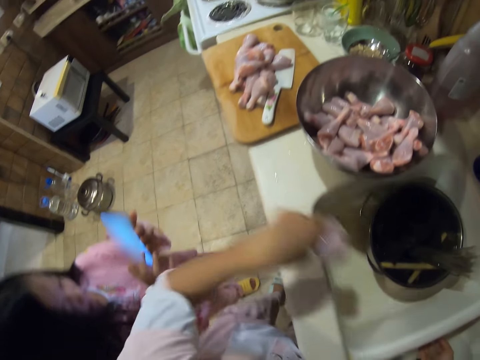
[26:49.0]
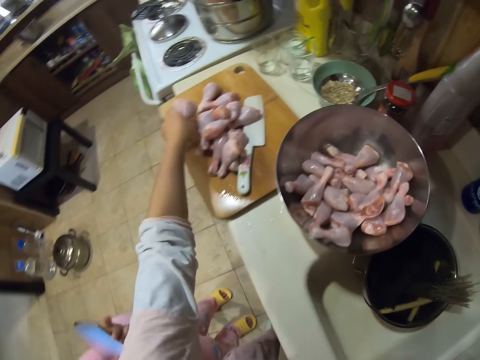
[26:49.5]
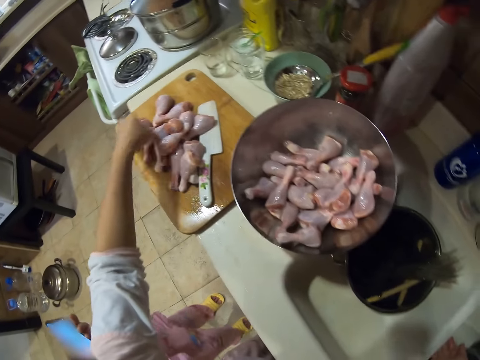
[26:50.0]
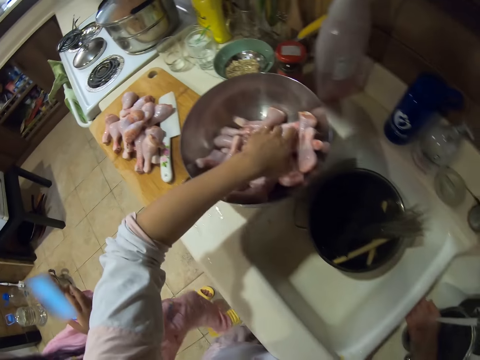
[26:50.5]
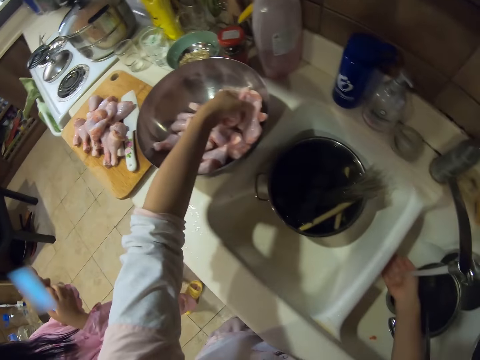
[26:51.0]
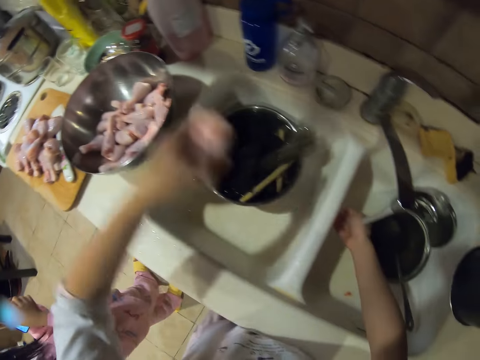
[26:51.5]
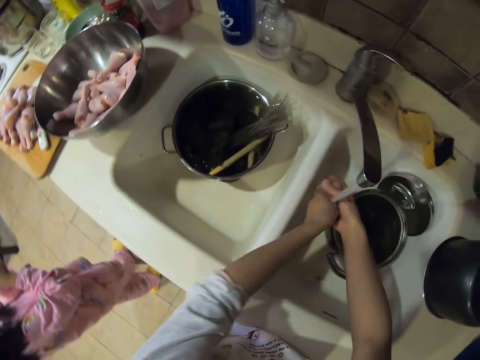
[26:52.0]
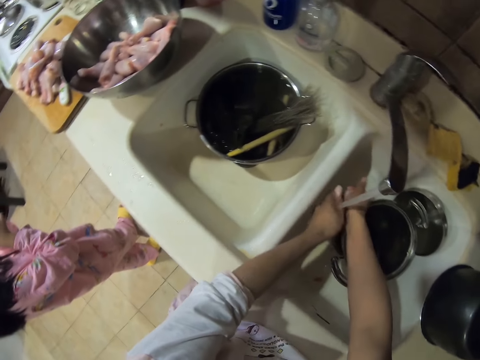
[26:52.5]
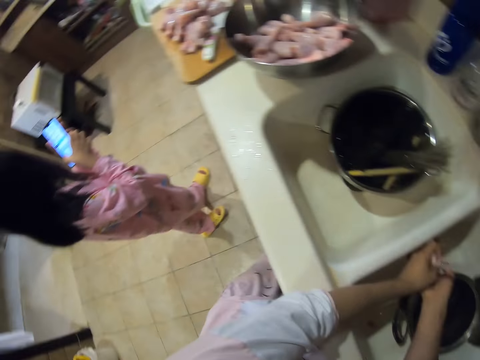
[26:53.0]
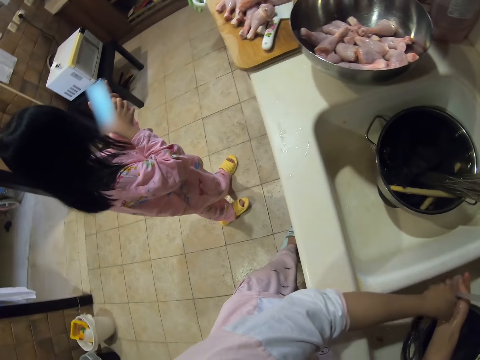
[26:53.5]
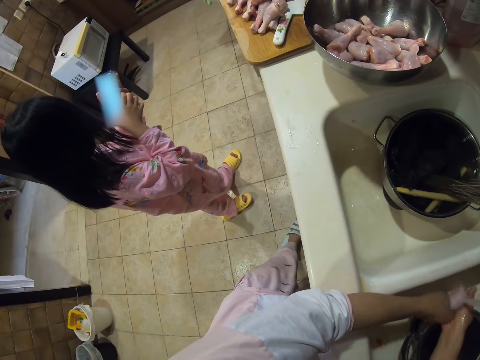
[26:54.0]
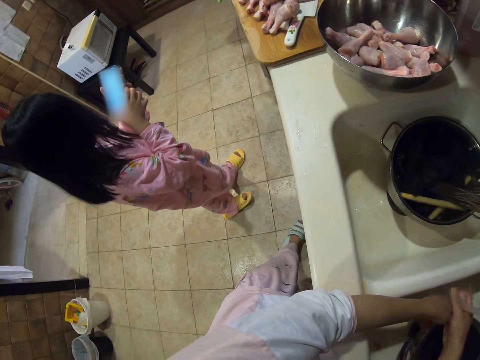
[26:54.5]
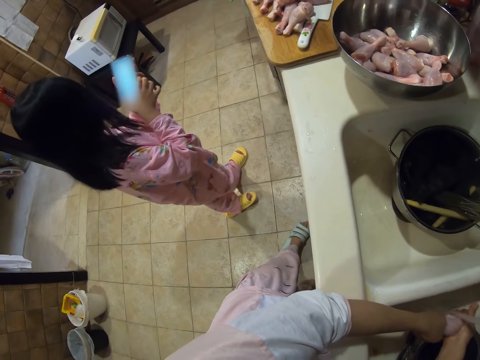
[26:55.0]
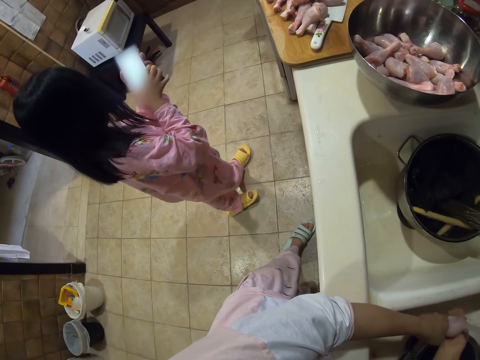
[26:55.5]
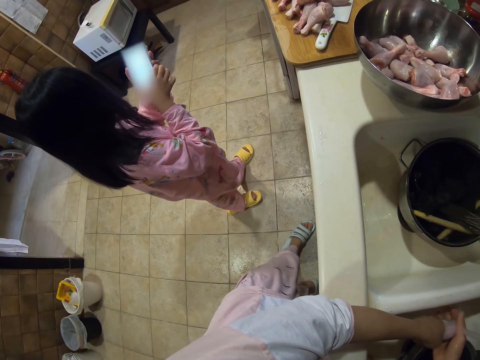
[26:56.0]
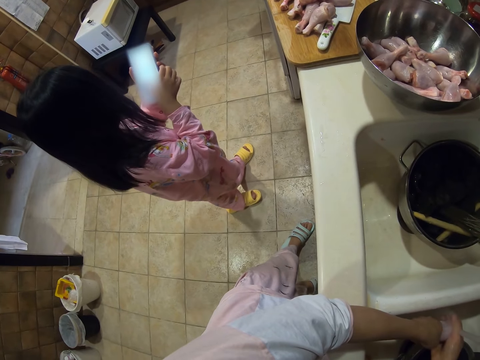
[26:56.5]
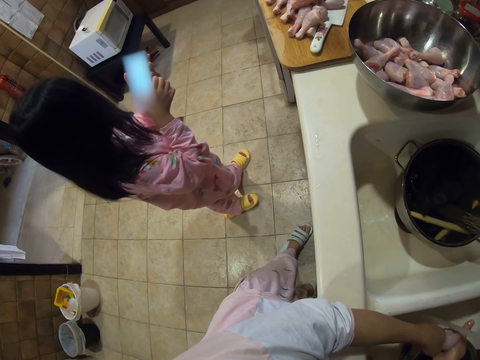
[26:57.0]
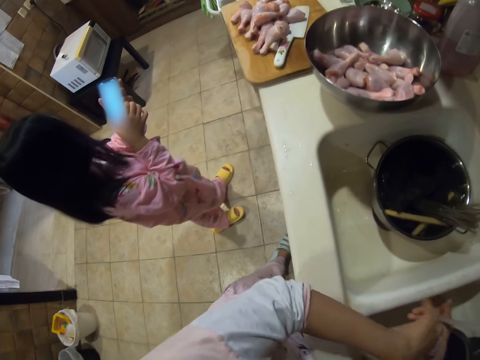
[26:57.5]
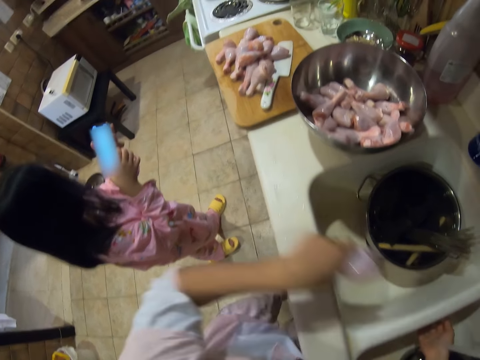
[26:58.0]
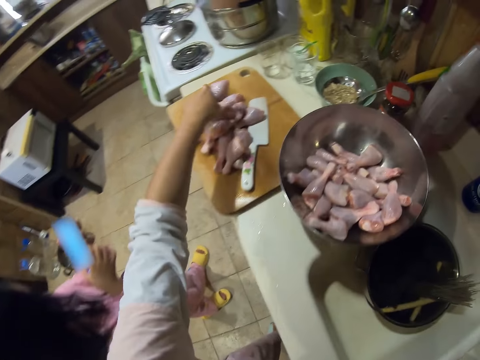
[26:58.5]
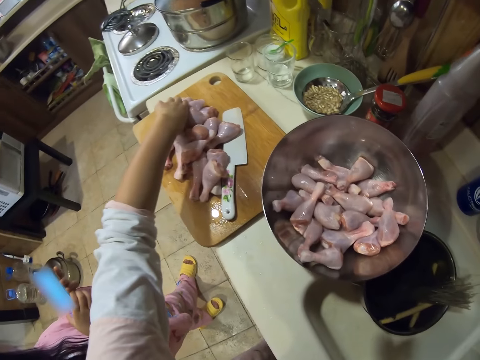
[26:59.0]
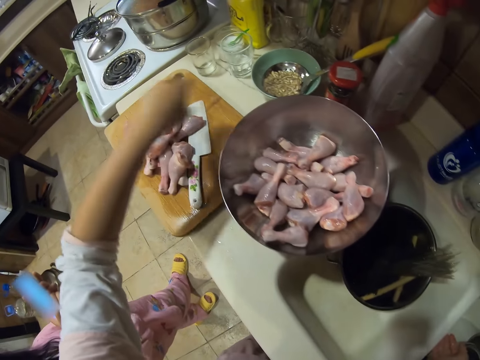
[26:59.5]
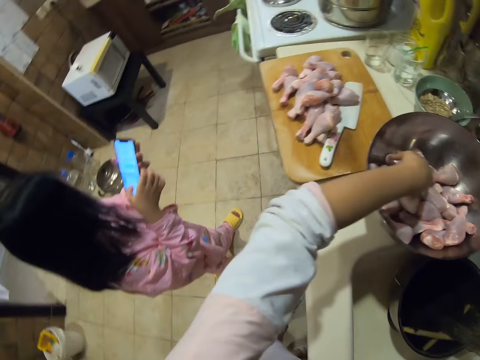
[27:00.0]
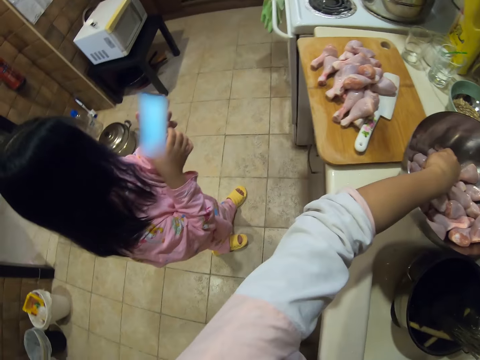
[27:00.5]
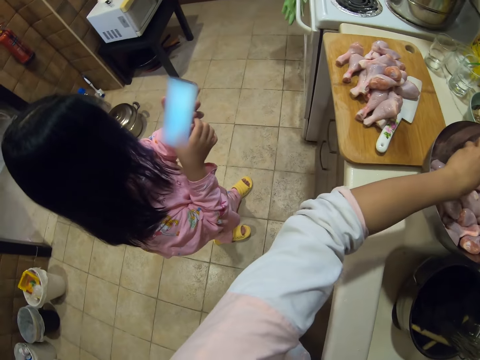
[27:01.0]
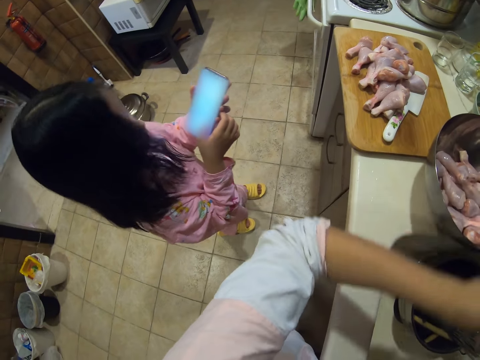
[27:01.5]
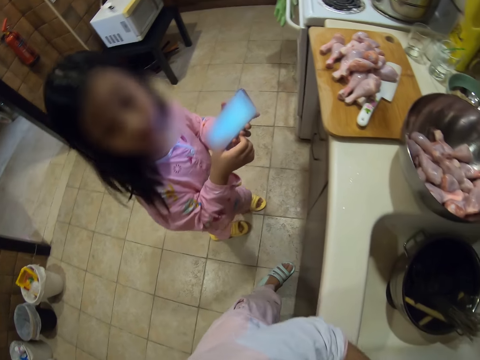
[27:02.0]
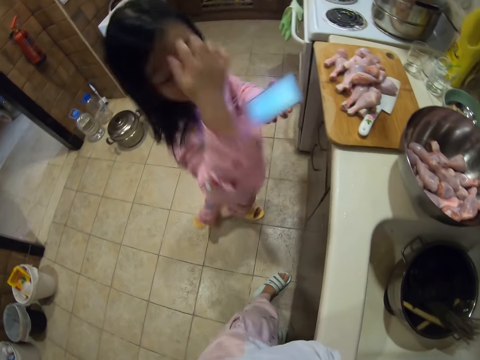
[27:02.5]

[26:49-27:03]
The camera wearer places the chicken on the chopping board. They pick the chicken. They wash the chicken. They look at a girl. They place the chicken on the chopping board. They pick the chicken.

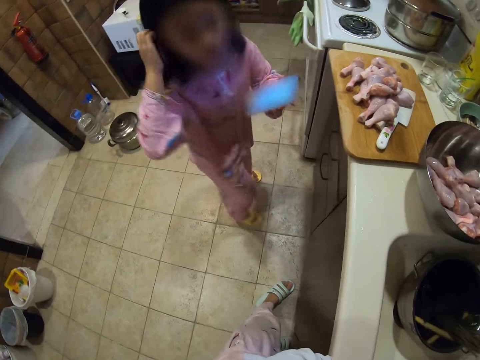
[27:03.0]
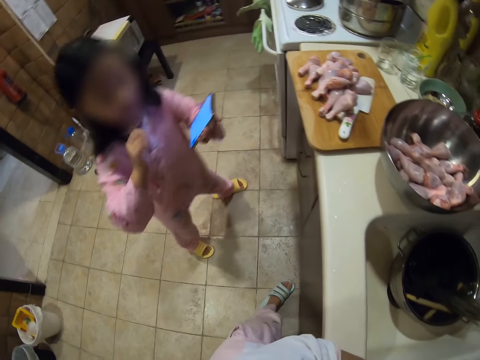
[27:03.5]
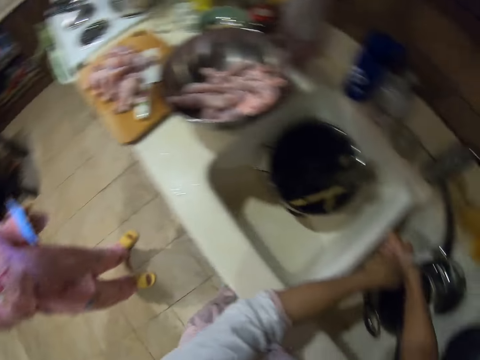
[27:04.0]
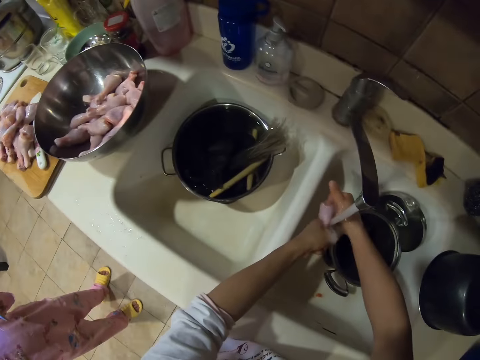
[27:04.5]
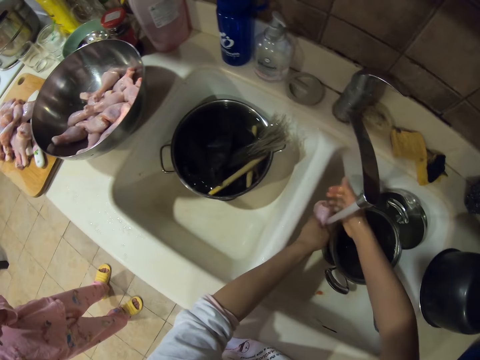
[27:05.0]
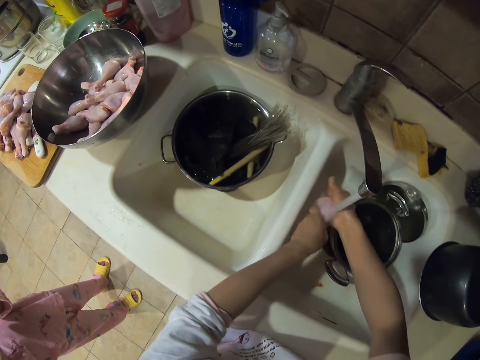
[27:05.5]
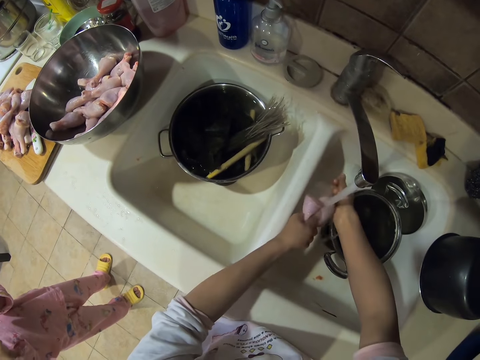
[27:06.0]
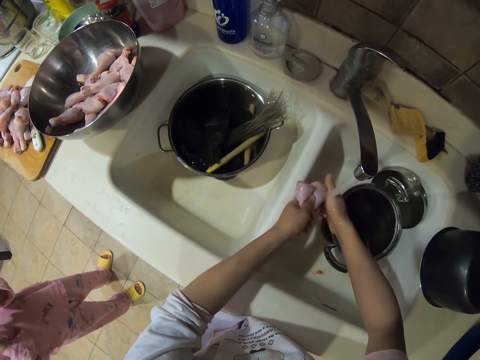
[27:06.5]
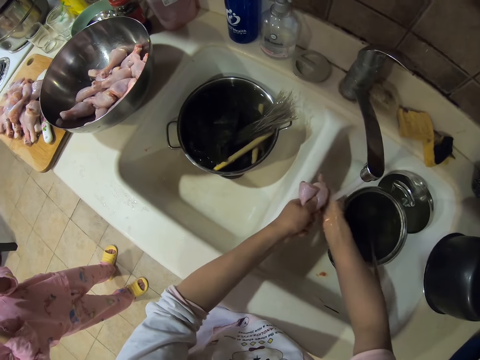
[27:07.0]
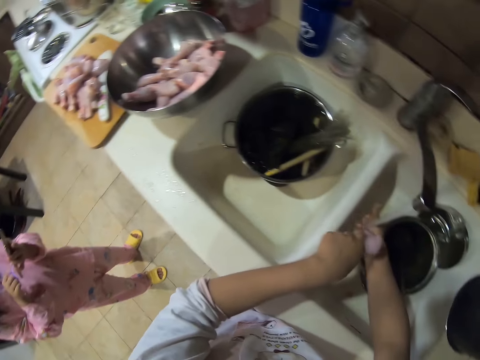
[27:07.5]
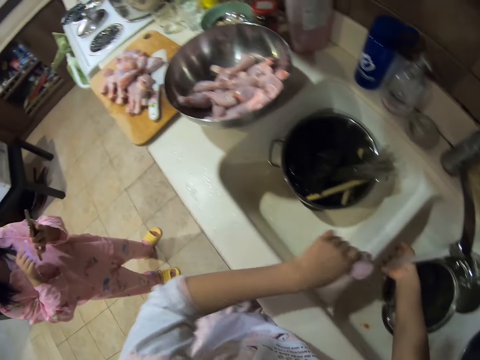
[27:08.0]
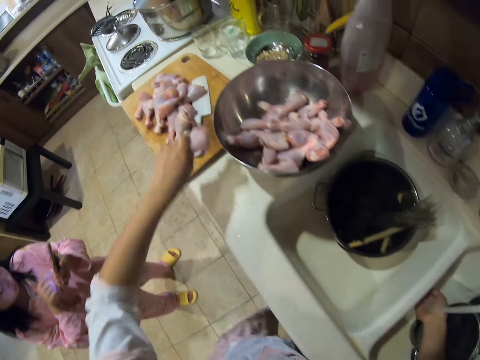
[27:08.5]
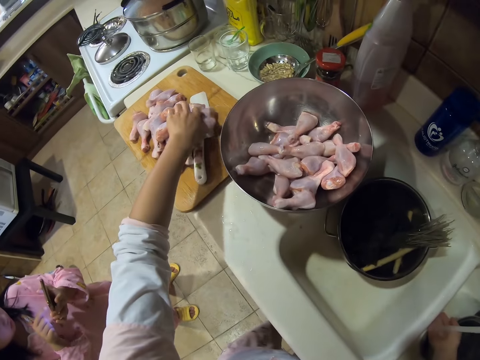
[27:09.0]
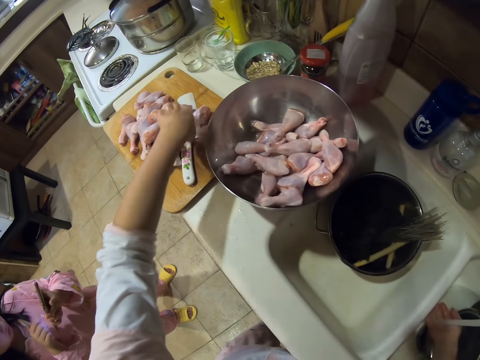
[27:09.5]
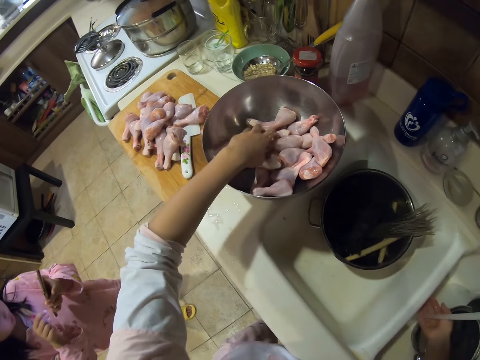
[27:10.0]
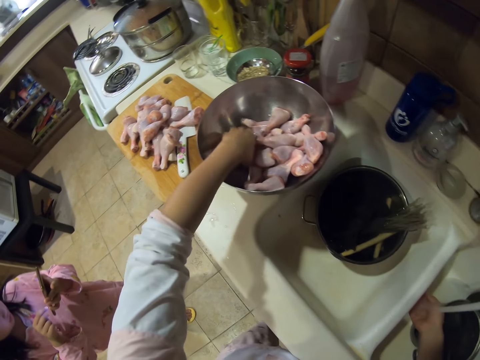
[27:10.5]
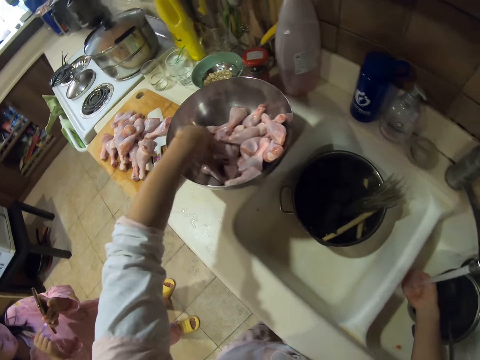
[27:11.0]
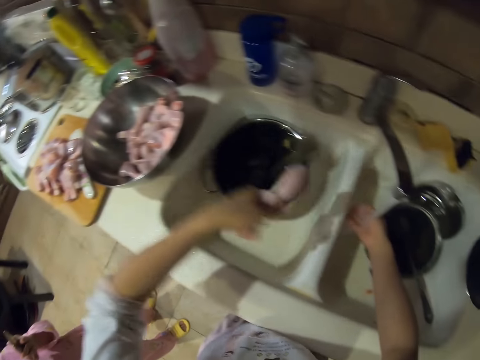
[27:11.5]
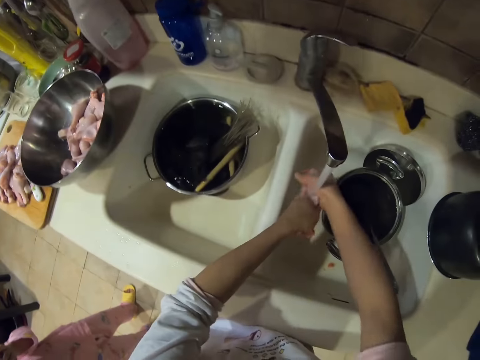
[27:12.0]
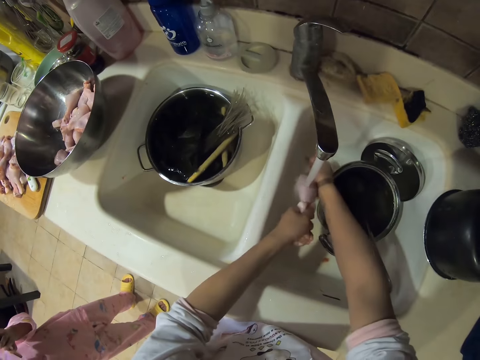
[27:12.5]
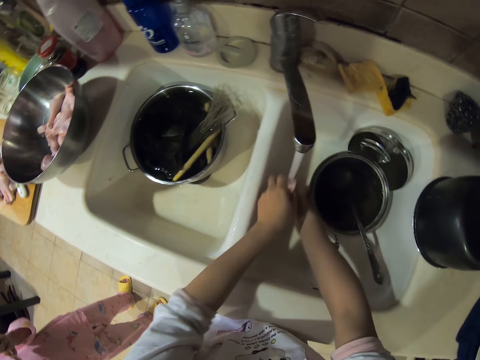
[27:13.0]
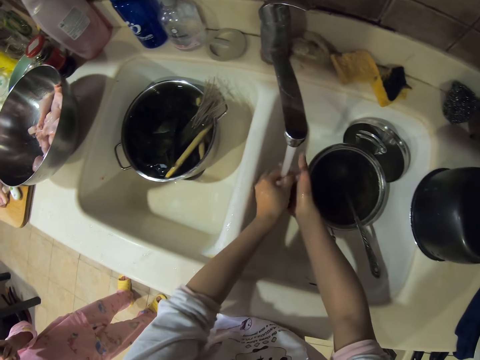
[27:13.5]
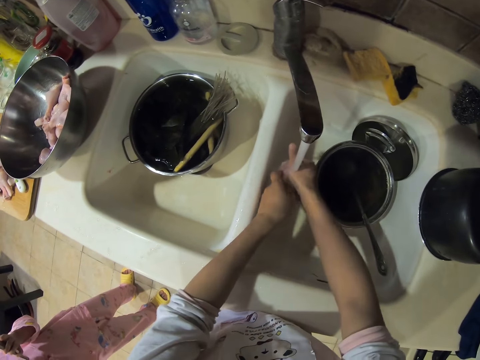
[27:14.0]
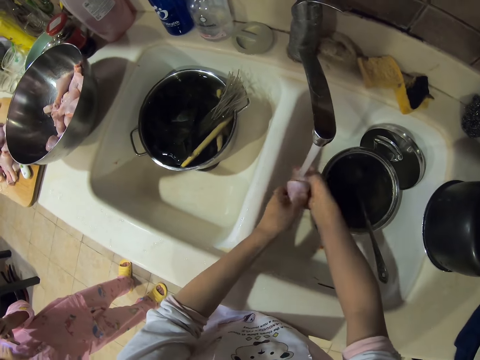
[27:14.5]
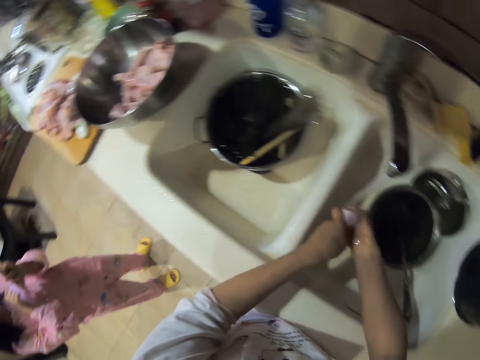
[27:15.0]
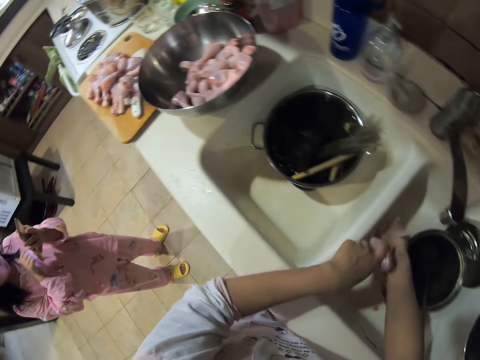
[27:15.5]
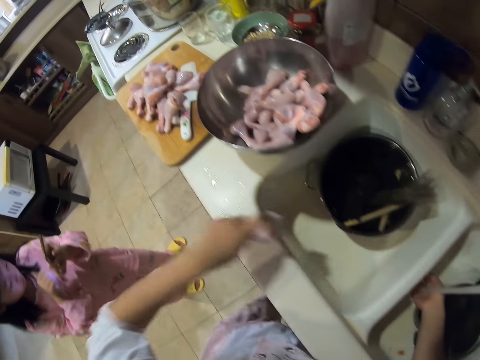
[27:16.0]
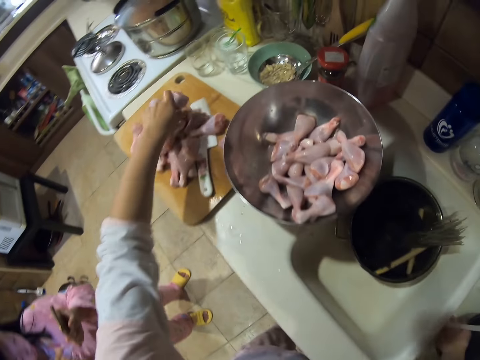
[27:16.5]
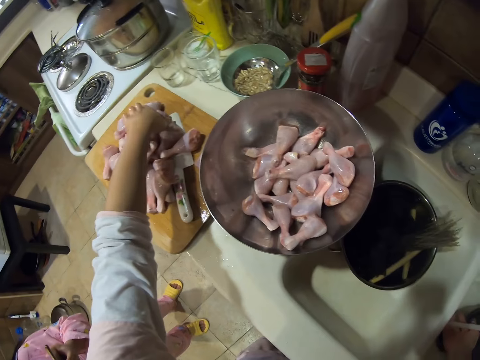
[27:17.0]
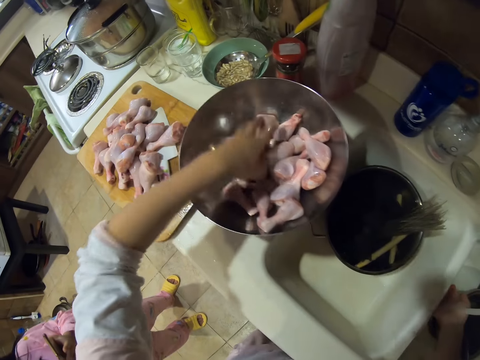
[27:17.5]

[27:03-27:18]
A girl looks at the camera wearer. Another girl moves her hair. The camera wearer washes the chicken. They place the chicken on the chopping board. They pick the chicken. They wash the chicken. They put raw chicken drumsticks on the chopping board.
